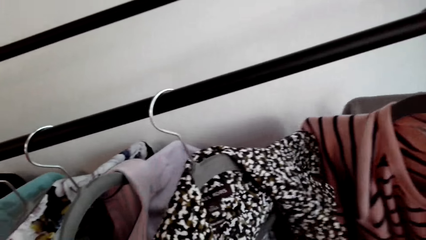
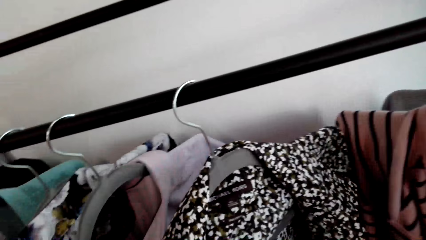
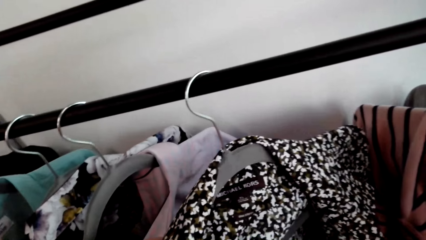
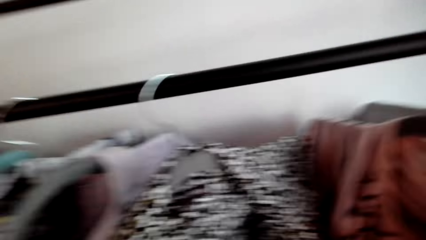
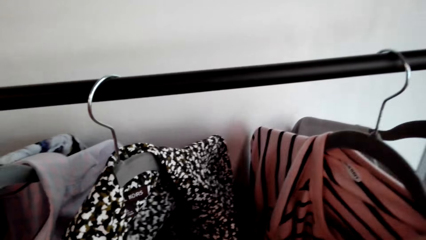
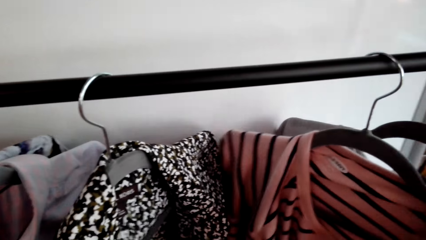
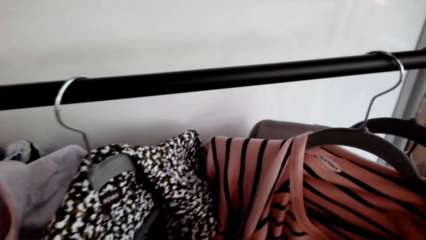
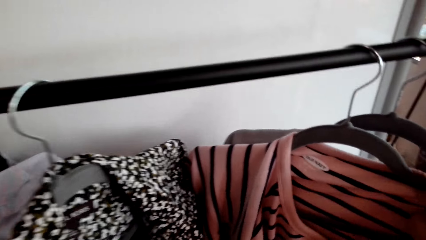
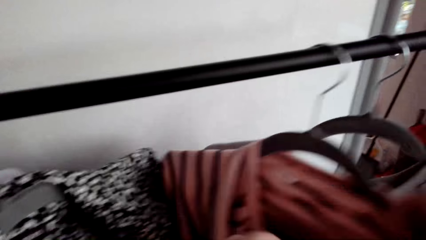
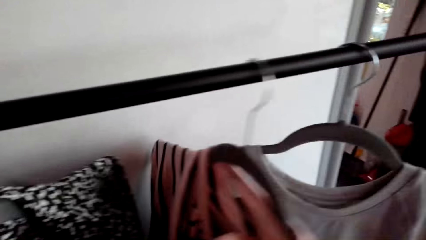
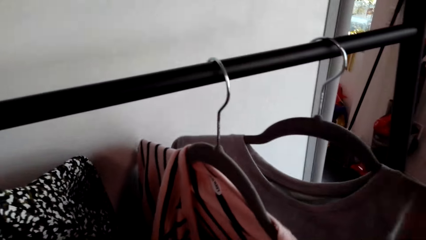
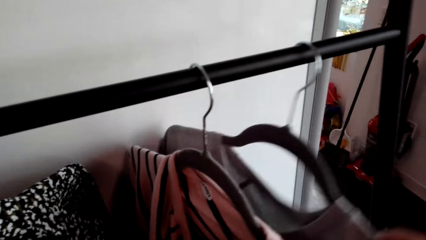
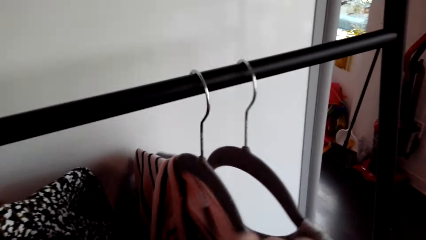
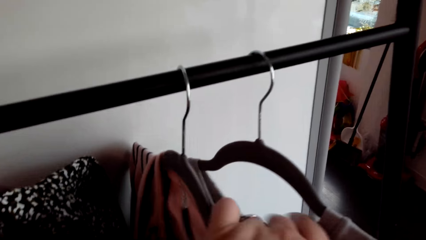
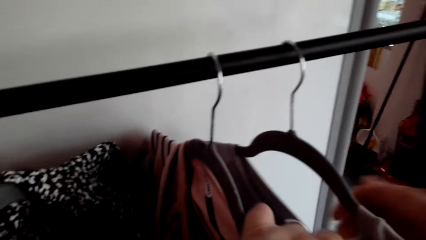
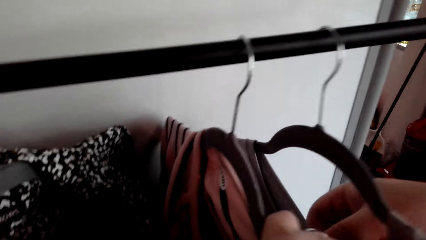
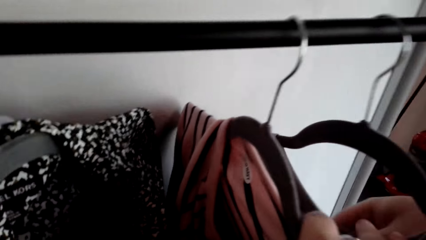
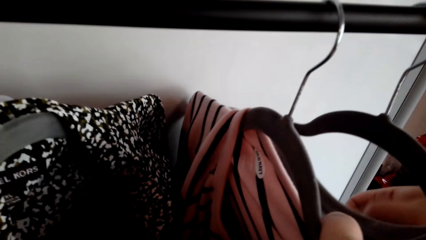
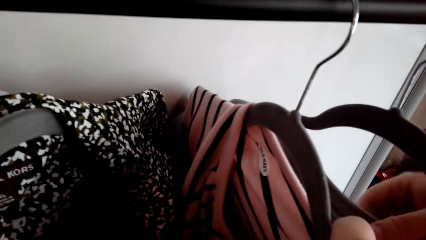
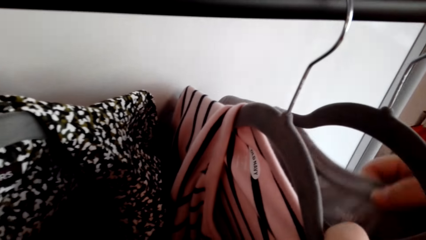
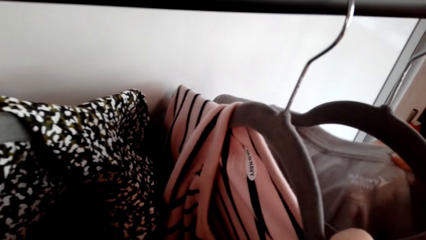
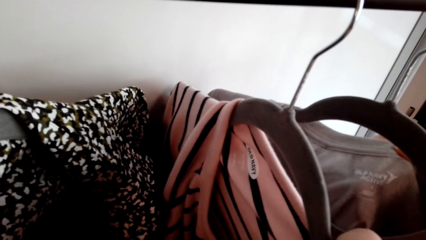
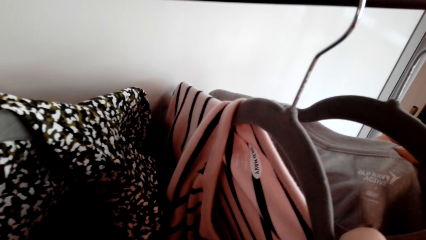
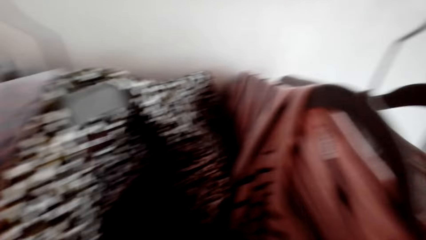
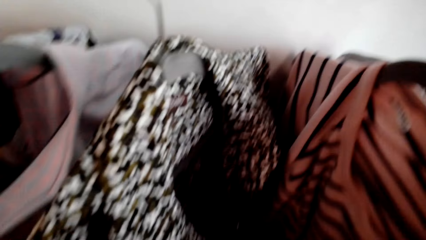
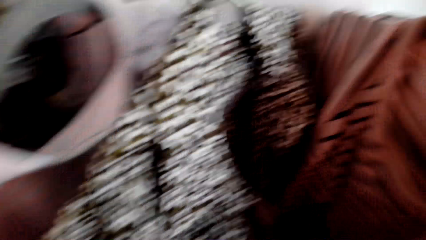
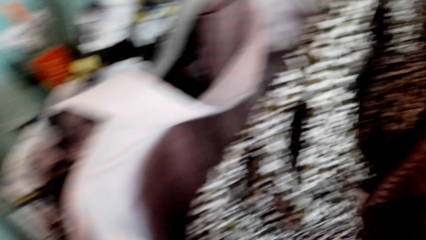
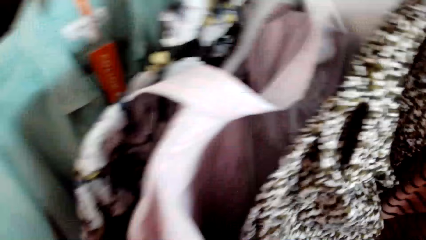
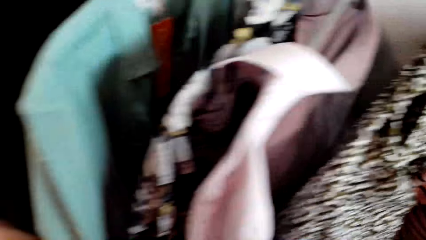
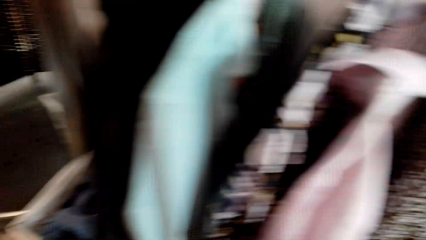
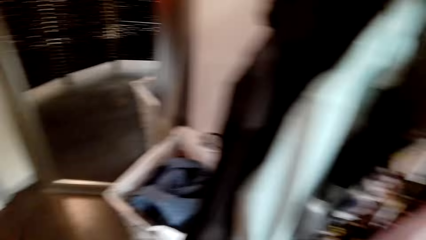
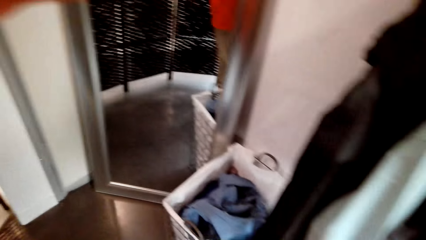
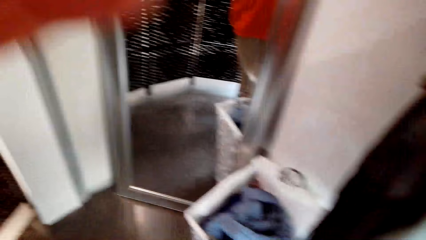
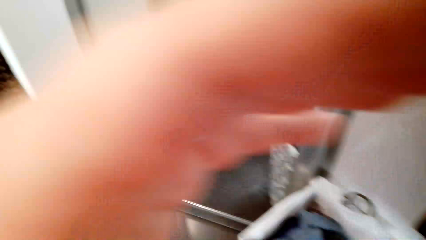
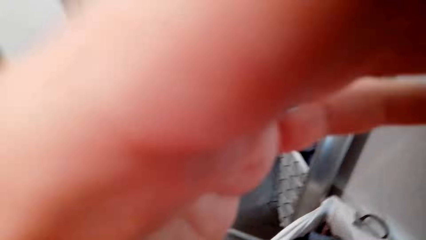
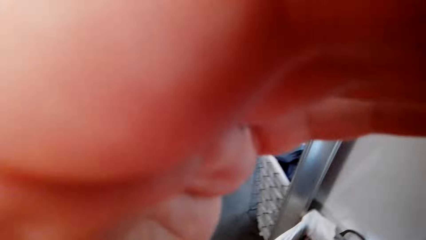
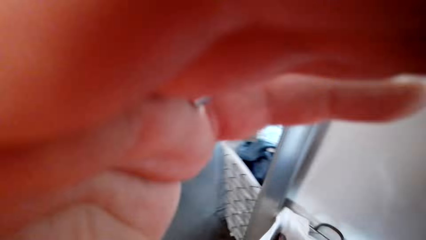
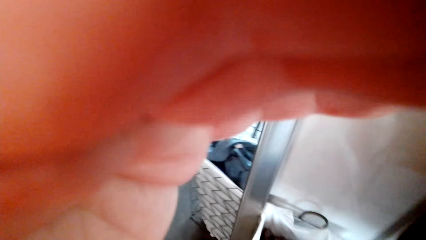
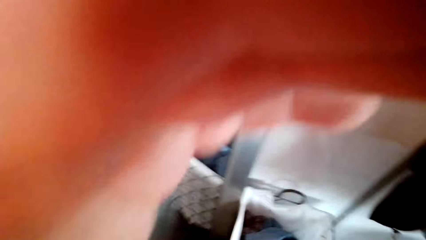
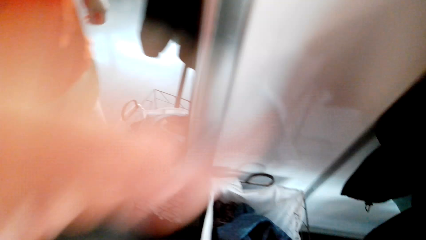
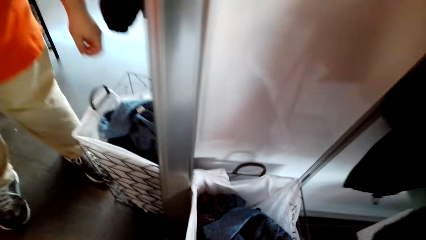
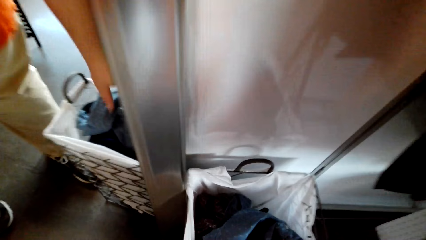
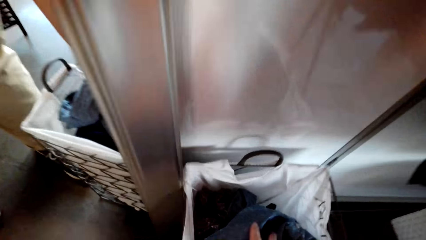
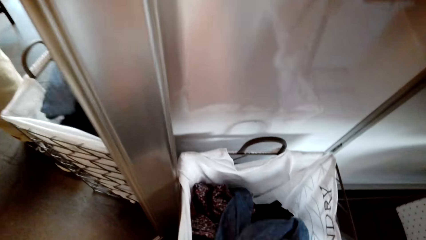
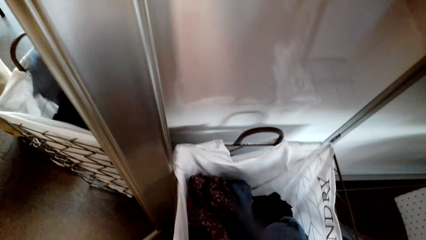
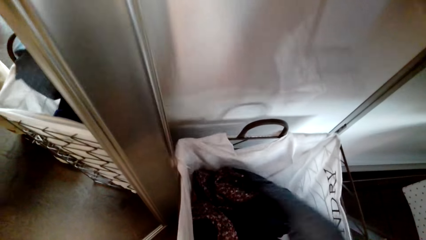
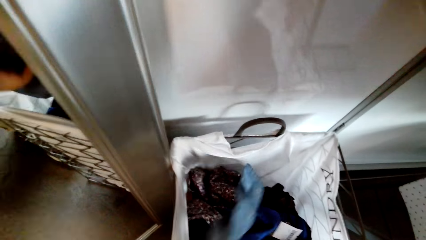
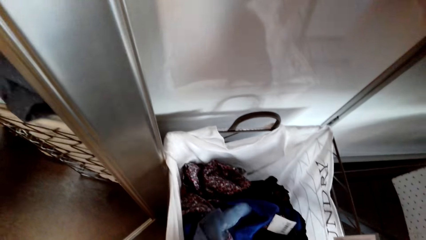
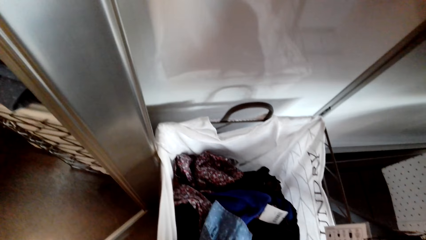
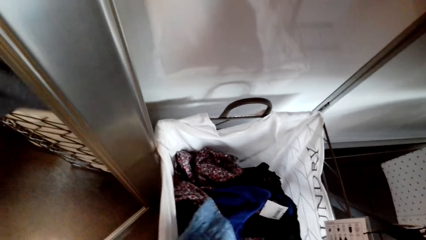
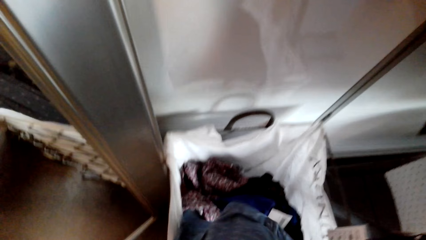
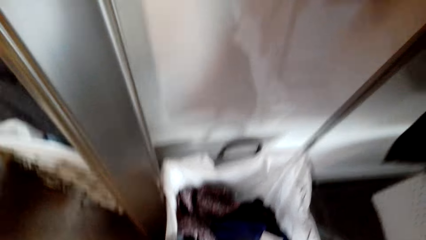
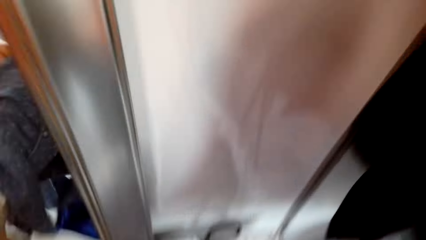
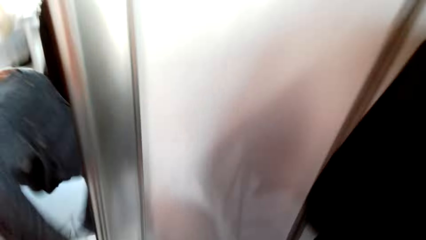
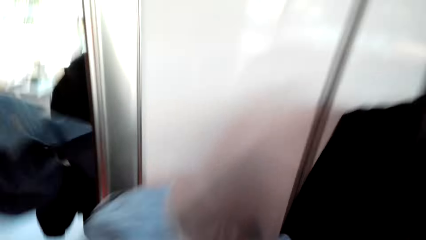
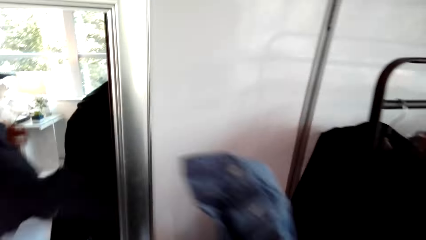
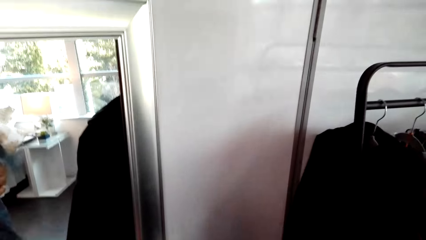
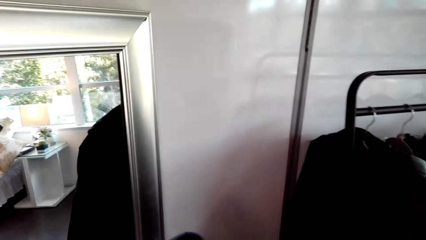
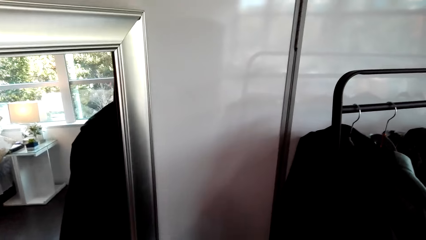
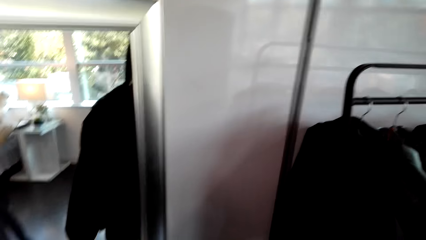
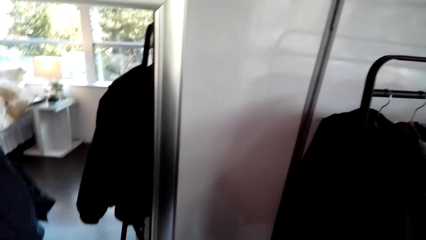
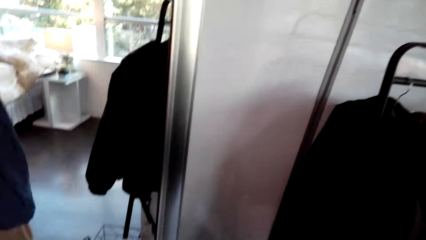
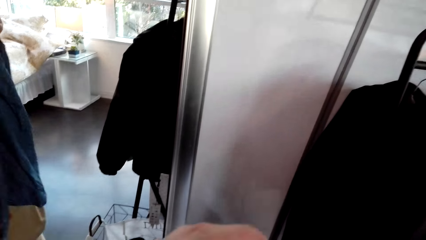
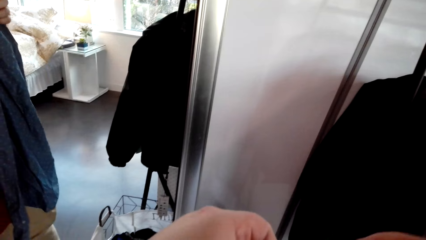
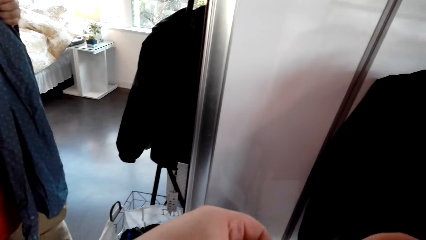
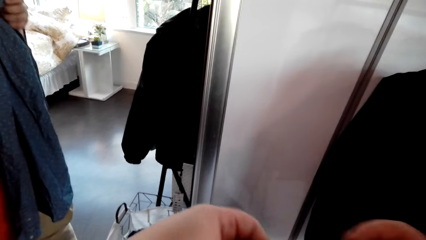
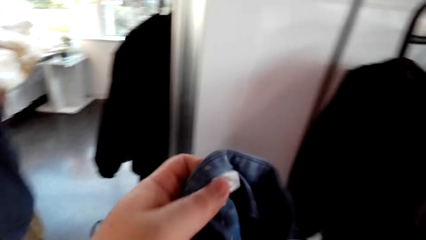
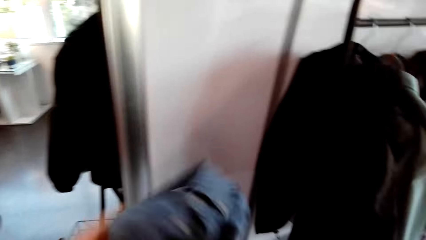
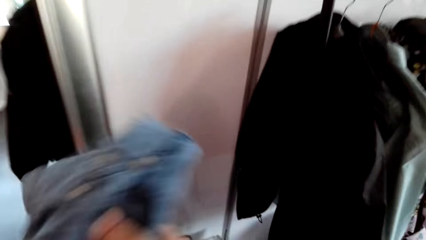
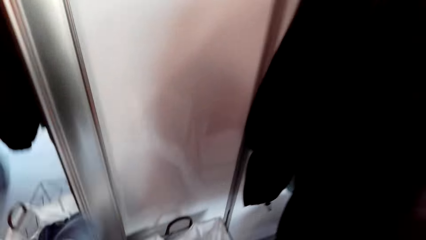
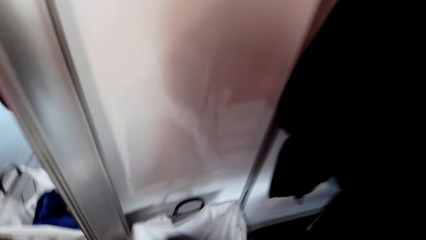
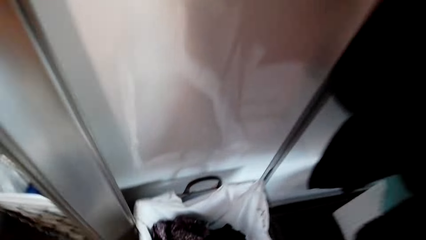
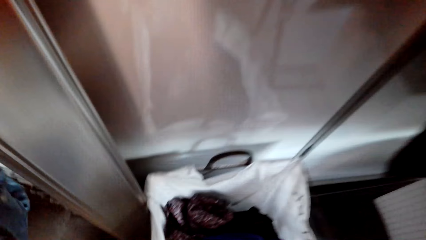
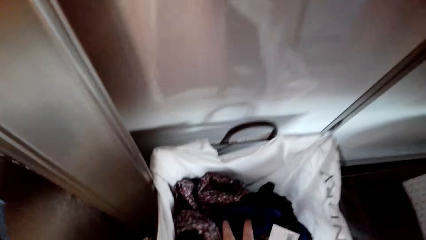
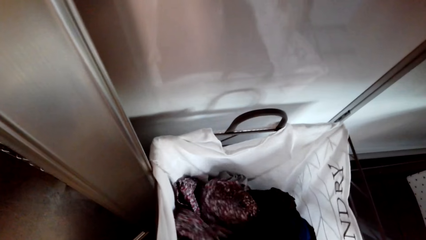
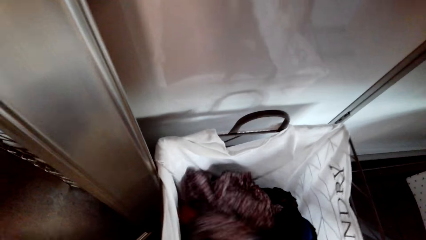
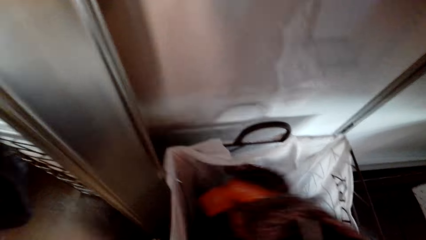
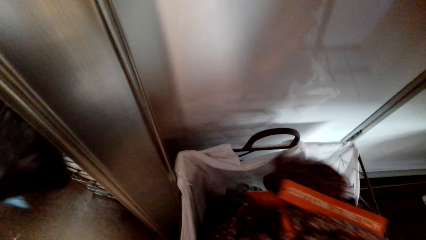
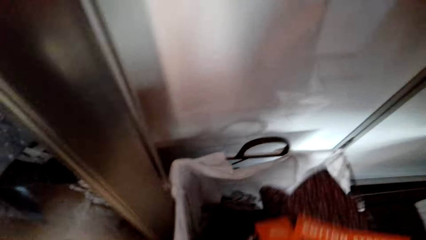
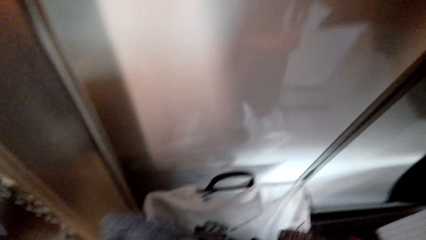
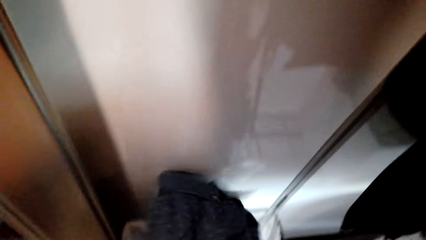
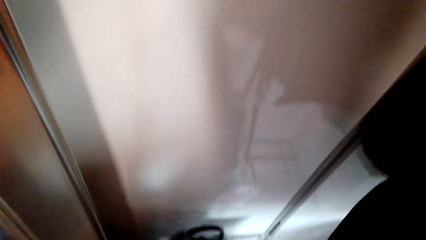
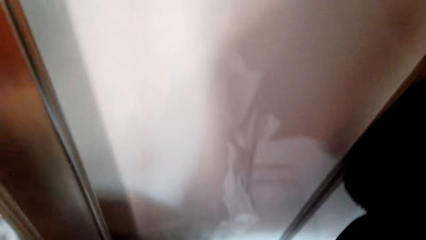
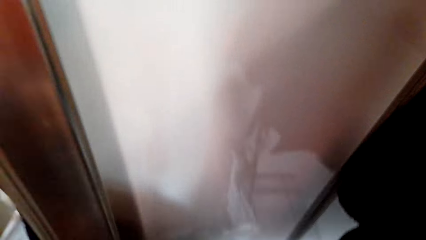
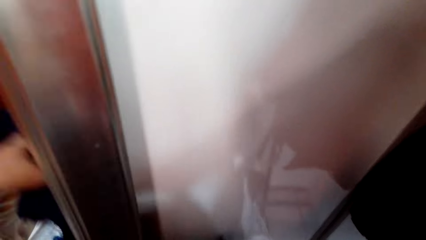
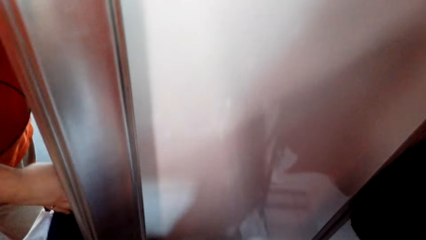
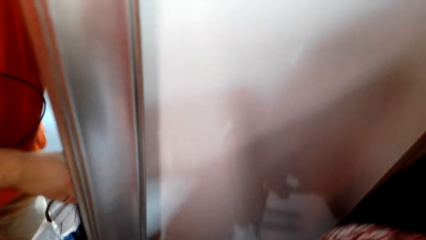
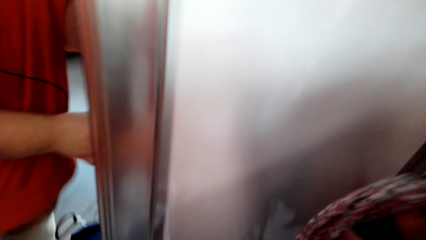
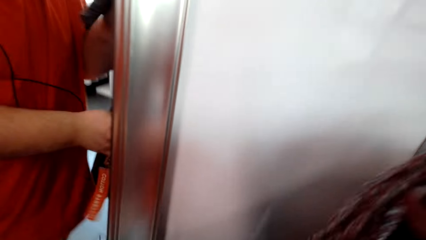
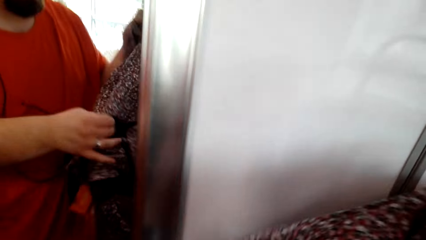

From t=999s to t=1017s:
The camera wearer fixes the camera. They pick a shirt or cloth from the laundry bag. They check the cloth. They put back the shirt in the laundry bag. They pick another shirt. They check the cloth.
